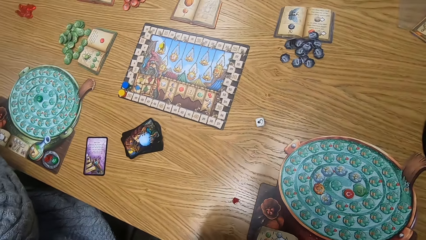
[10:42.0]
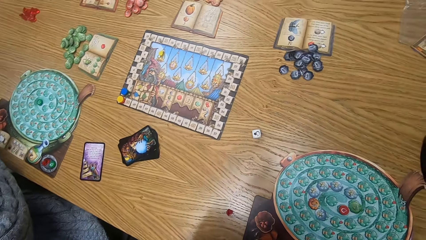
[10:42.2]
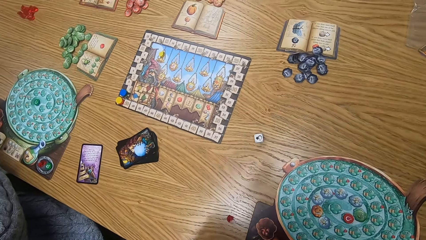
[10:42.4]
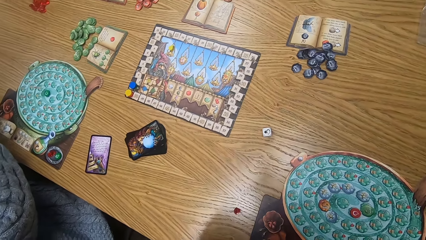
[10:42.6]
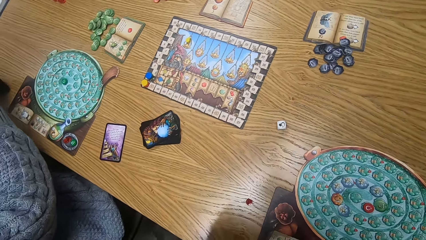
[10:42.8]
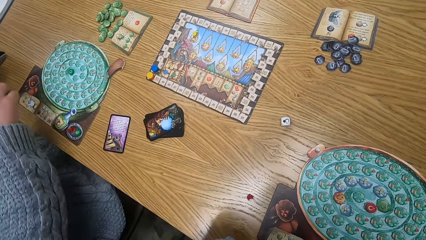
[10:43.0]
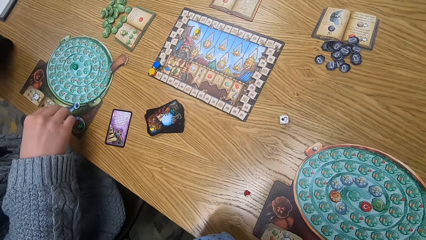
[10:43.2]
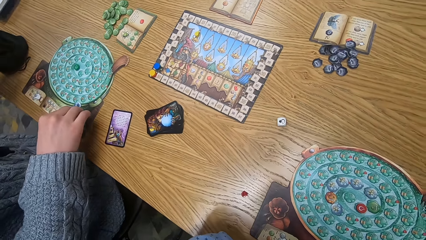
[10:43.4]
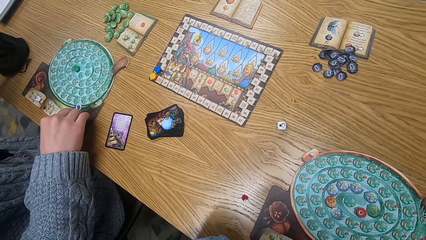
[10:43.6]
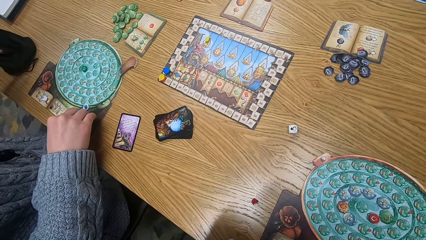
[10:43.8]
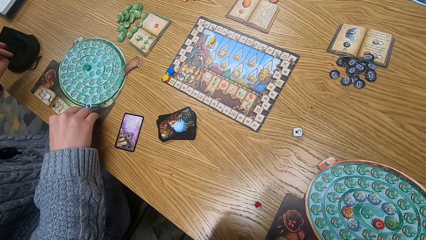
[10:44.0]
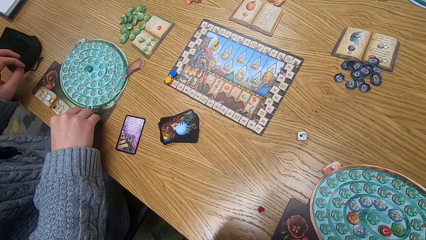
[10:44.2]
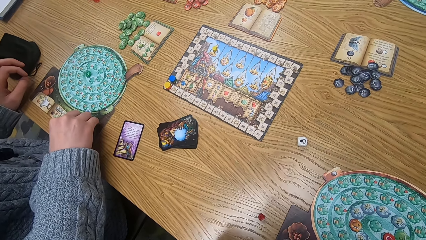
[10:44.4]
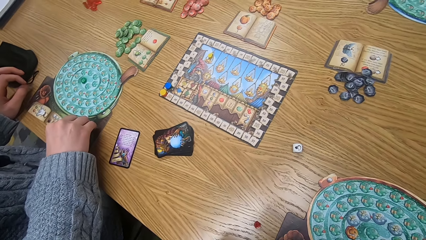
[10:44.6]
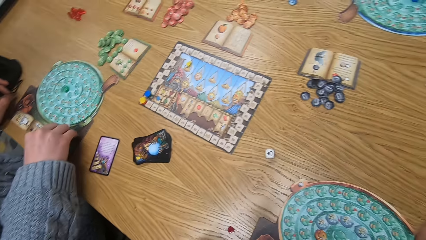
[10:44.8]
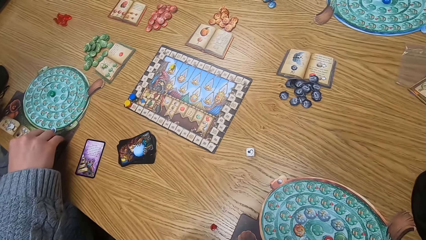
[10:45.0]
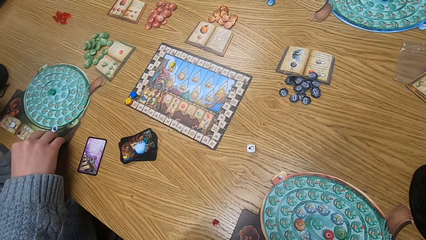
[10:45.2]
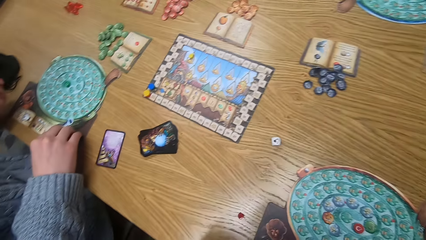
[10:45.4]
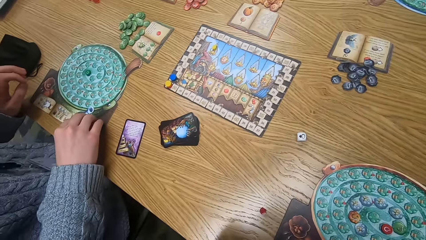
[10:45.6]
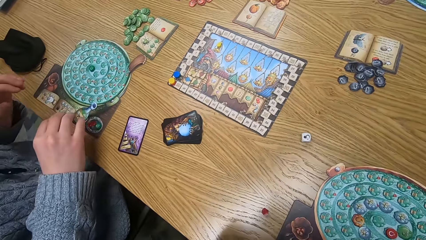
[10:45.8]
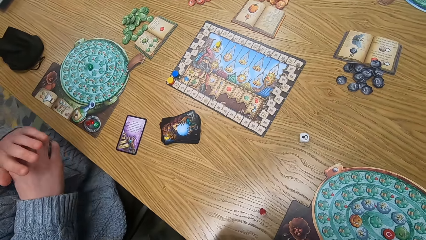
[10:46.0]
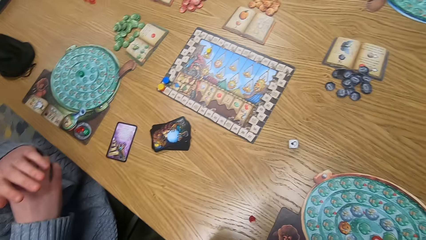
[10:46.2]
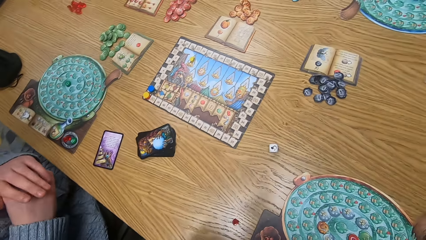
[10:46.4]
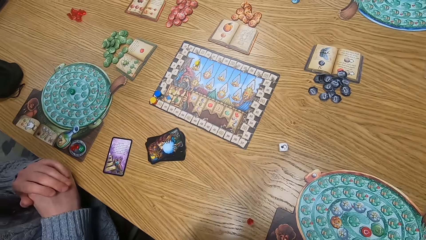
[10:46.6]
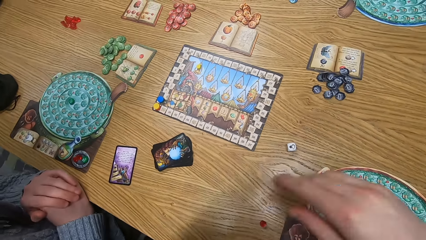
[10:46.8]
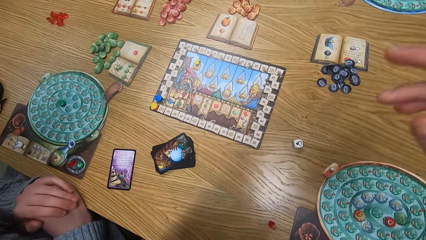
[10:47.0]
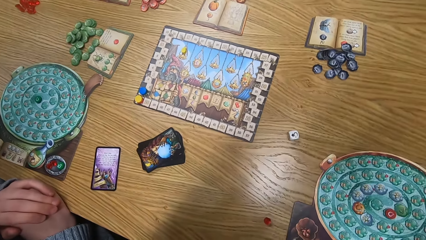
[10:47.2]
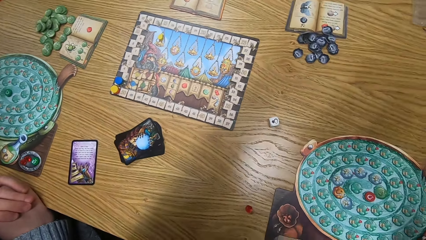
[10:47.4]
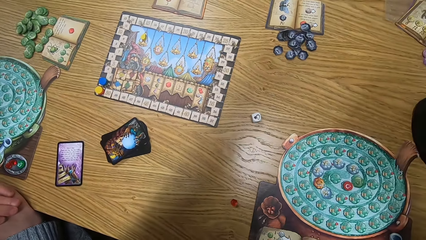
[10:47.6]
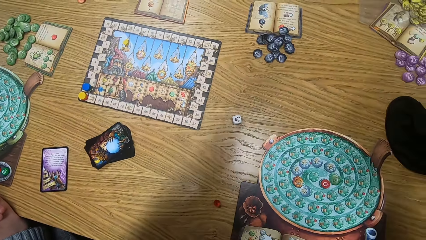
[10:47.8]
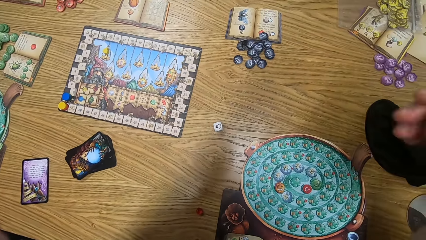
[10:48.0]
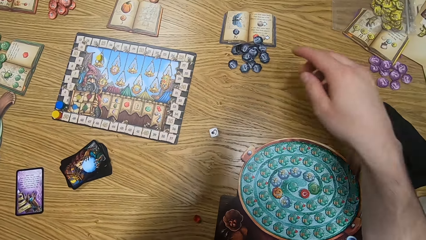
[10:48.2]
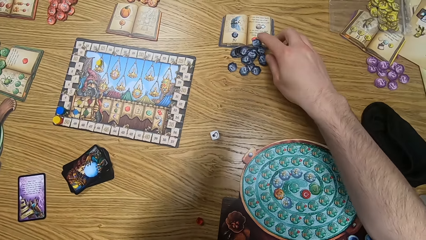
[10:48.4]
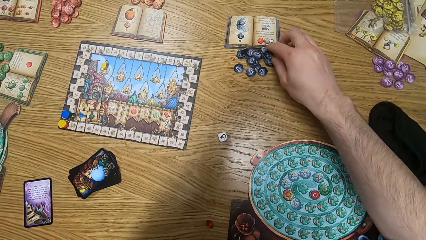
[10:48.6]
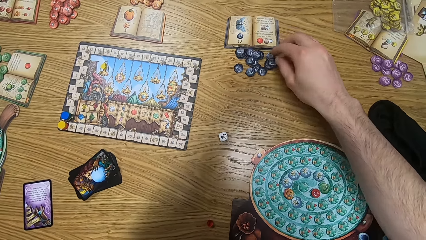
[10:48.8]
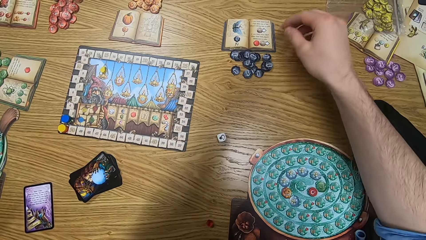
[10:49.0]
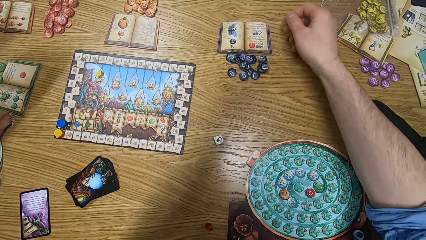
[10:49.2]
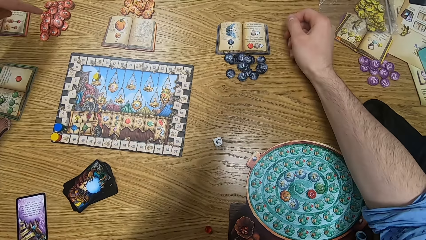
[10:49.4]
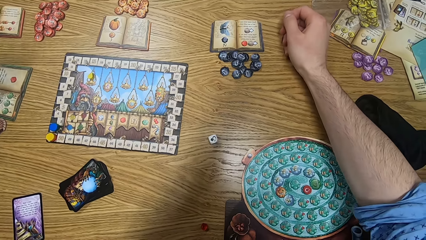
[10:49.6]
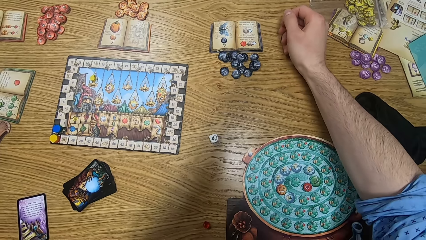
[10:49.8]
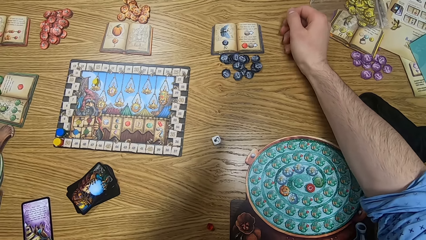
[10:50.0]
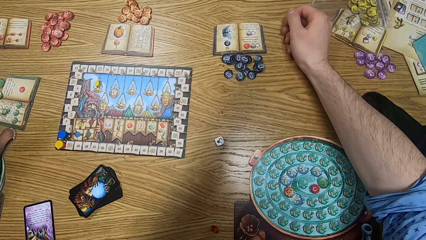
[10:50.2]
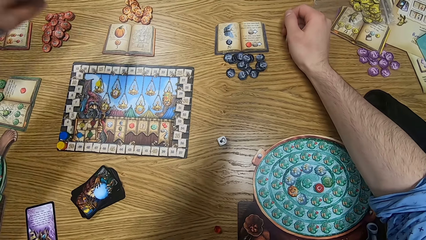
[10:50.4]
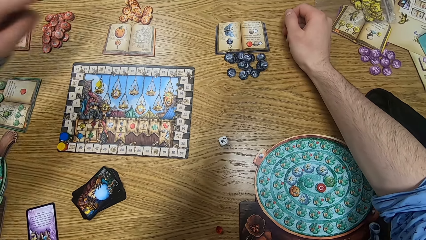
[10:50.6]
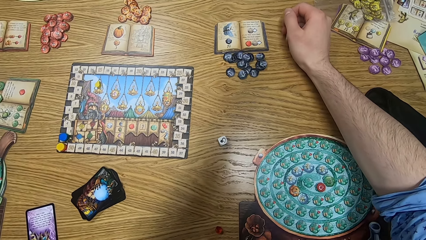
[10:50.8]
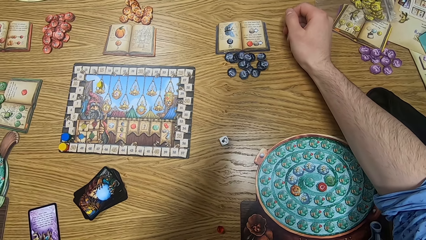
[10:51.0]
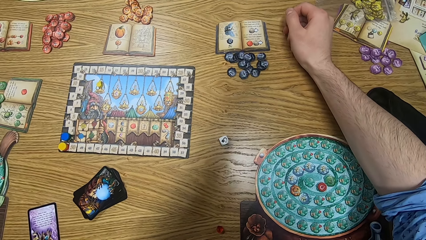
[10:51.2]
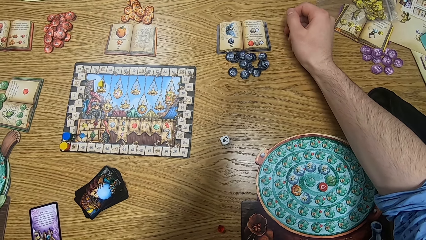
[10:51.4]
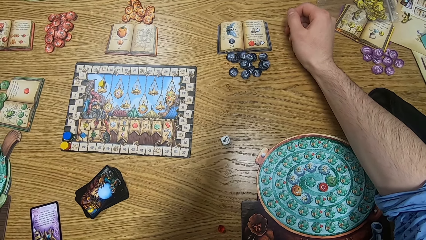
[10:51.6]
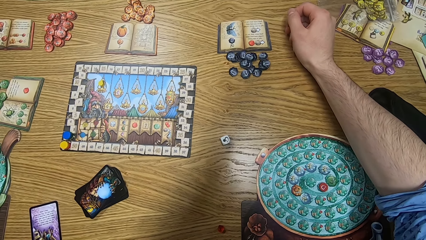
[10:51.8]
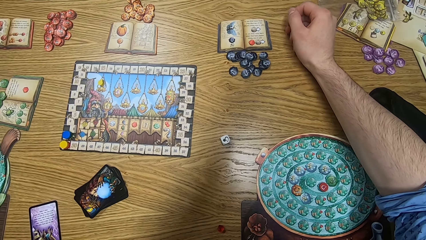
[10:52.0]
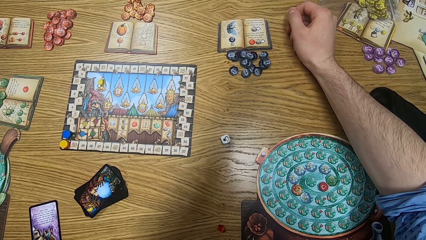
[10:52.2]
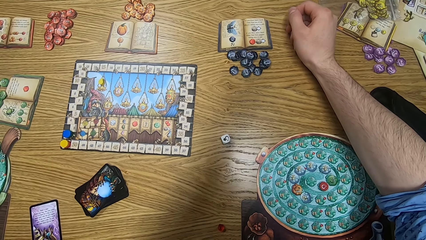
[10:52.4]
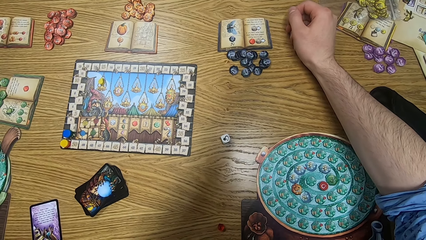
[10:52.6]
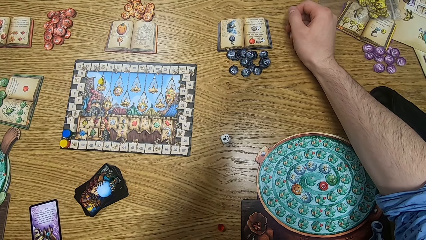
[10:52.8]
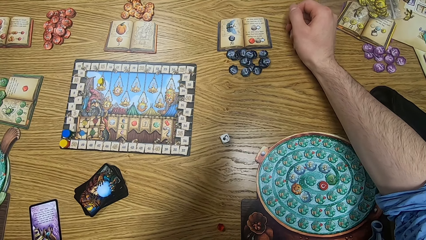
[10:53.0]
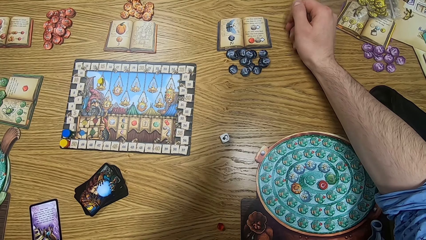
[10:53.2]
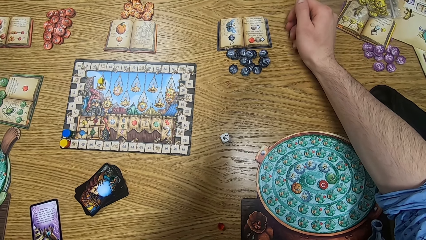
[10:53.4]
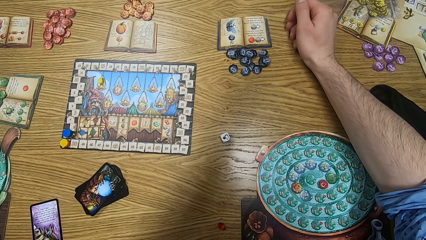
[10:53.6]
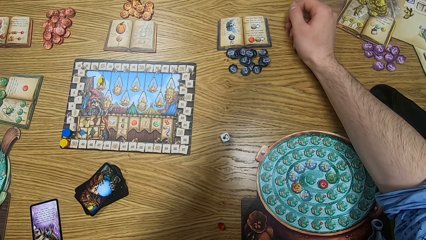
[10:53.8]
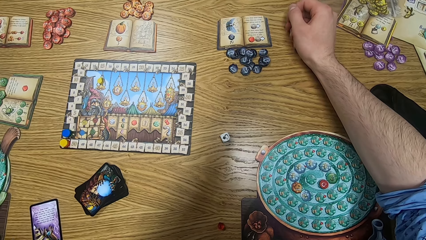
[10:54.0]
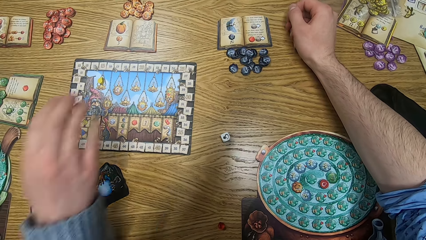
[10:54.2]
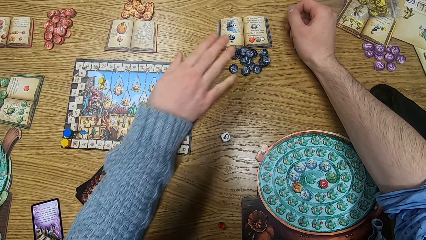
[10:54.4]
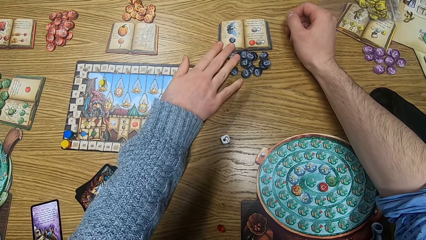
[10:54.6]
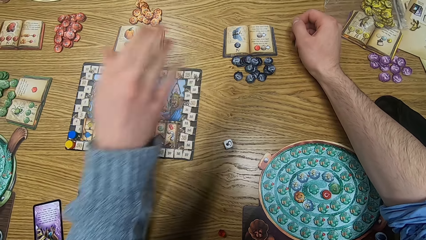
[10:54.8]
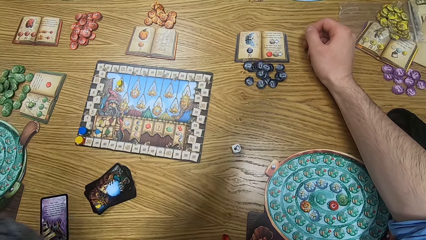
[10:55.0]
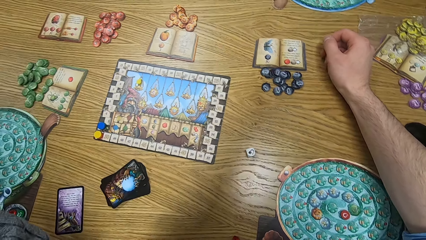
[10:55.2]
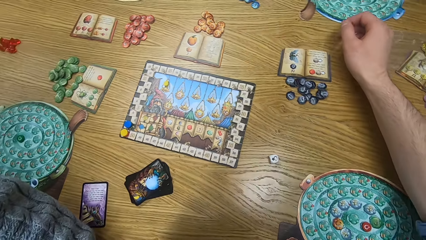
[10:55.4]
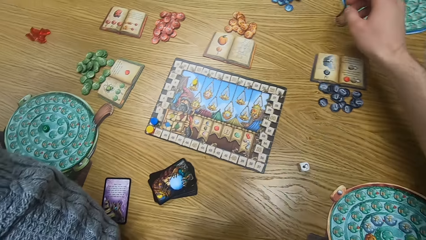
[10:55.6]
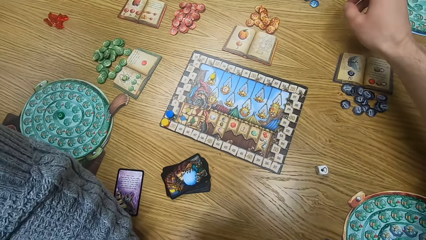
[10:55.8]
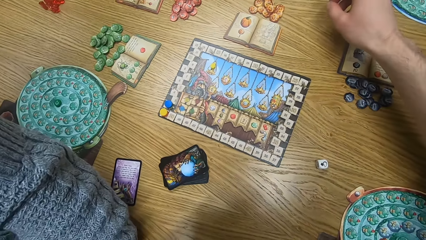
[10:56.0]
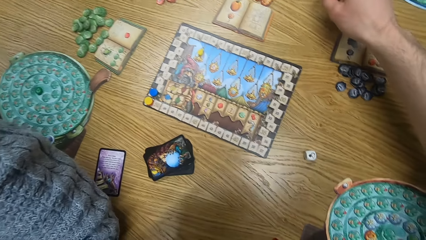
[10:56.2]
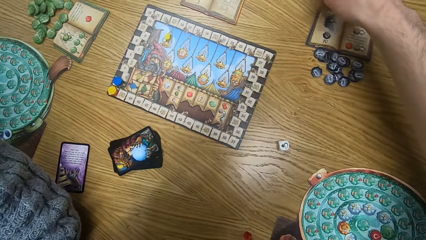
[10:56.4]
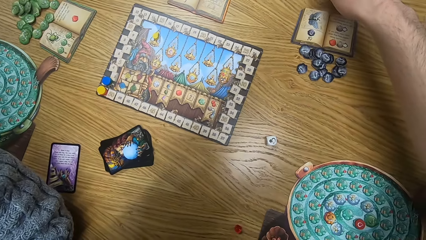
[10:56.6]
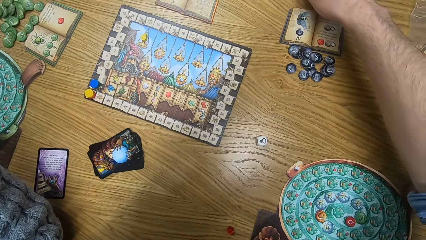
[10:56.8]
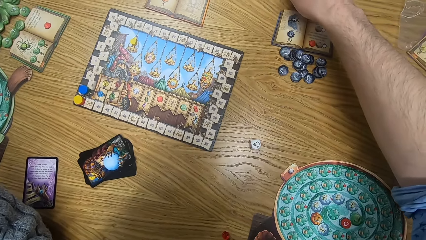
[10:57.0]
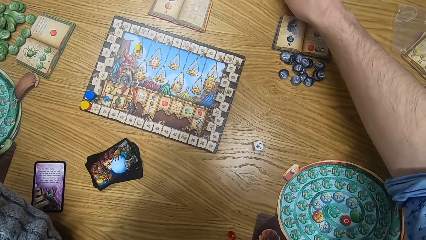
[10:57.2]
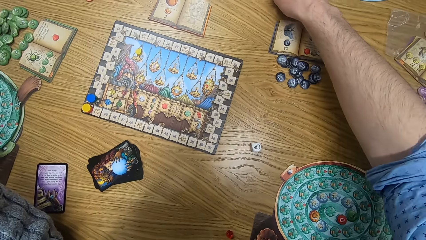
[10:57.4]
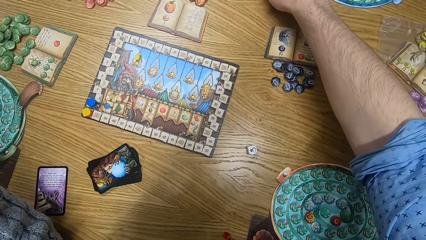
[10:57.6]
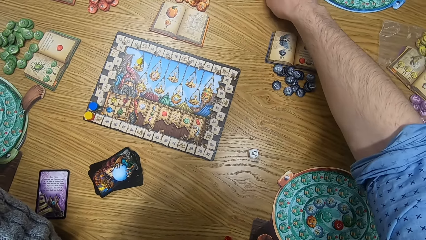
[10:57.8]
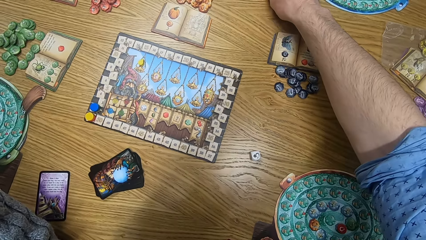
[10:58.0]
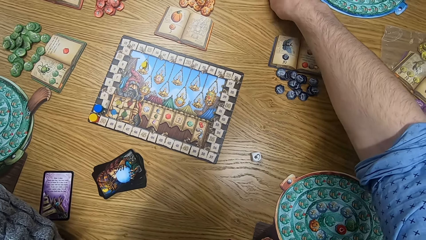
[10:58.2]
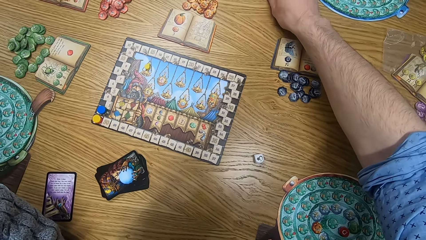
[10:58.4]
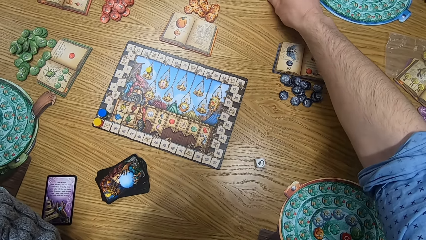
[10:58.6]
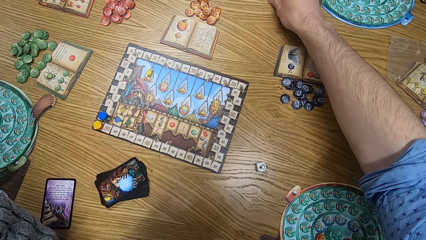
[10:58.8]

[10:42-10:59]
A man touches a ruby on a player board on the table with his right hand. The camera wearer moves a black chip onto the table with his right hand.
